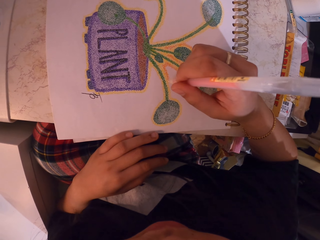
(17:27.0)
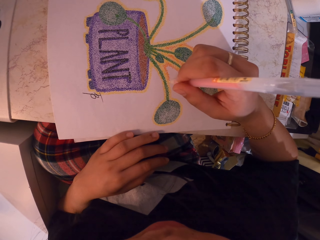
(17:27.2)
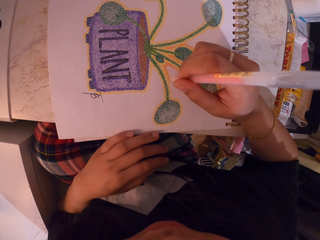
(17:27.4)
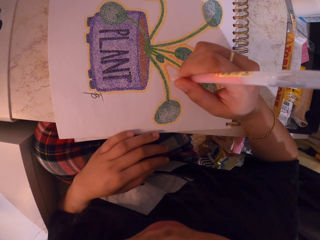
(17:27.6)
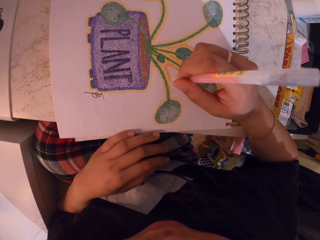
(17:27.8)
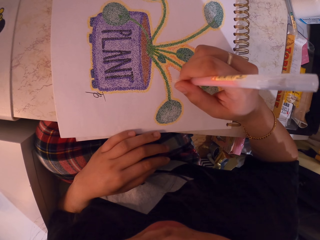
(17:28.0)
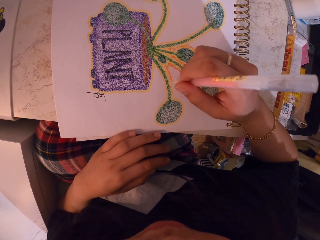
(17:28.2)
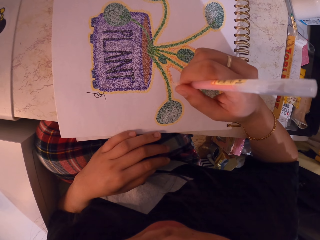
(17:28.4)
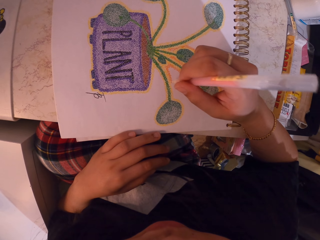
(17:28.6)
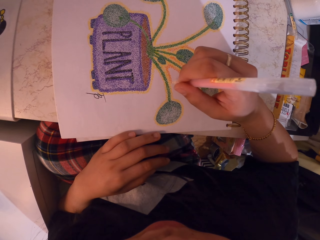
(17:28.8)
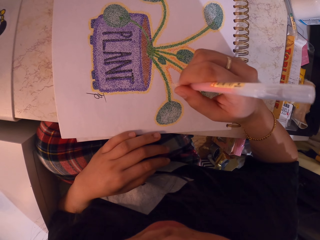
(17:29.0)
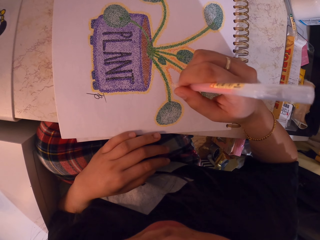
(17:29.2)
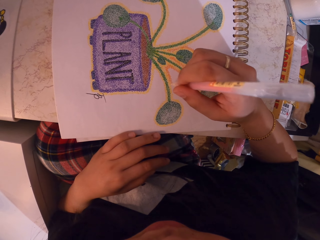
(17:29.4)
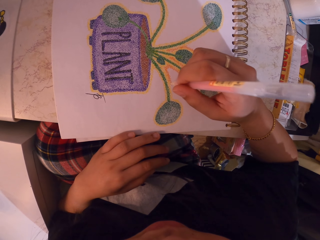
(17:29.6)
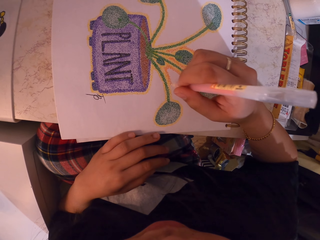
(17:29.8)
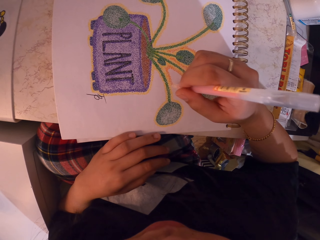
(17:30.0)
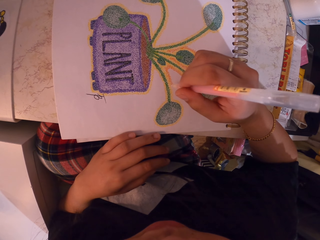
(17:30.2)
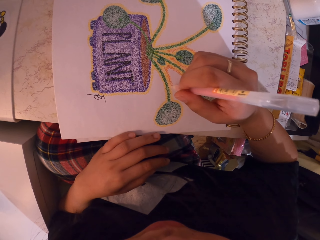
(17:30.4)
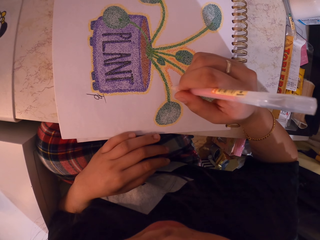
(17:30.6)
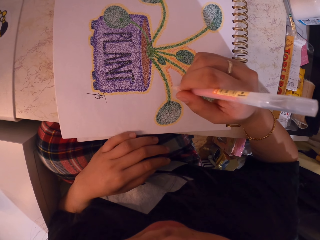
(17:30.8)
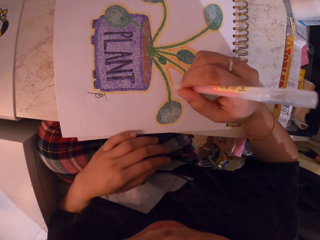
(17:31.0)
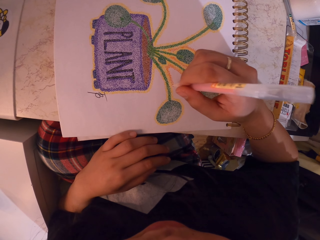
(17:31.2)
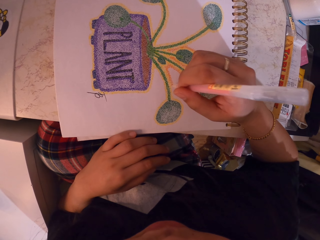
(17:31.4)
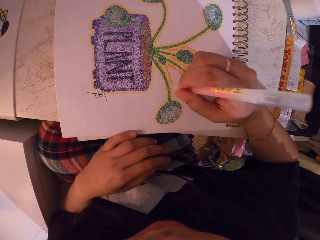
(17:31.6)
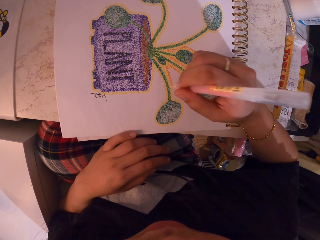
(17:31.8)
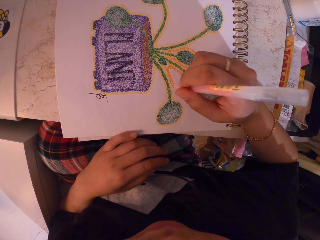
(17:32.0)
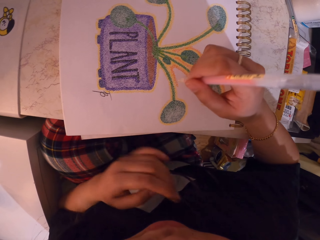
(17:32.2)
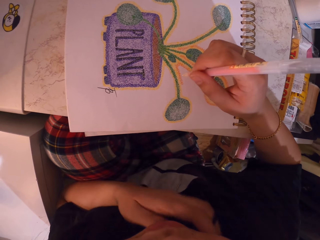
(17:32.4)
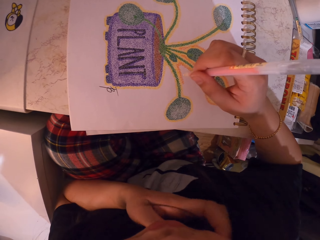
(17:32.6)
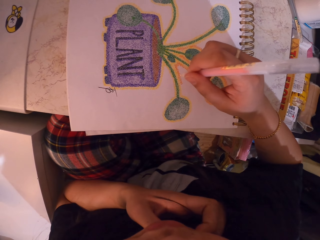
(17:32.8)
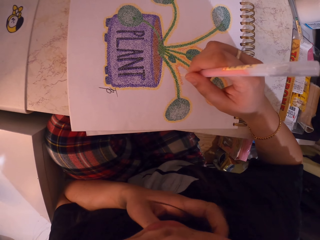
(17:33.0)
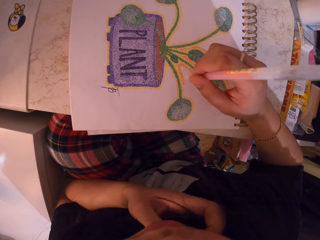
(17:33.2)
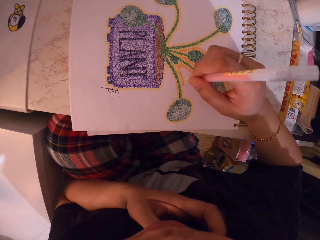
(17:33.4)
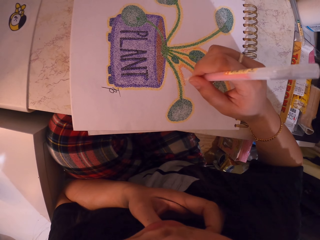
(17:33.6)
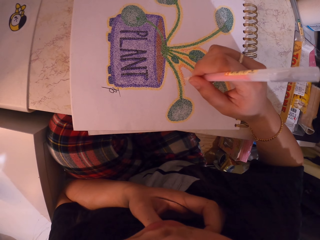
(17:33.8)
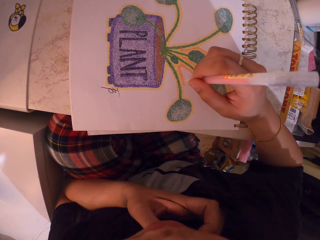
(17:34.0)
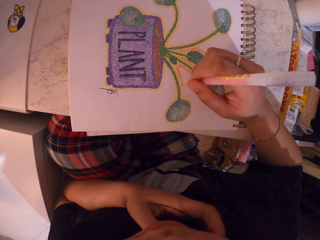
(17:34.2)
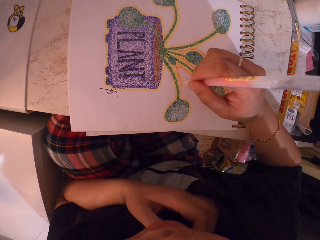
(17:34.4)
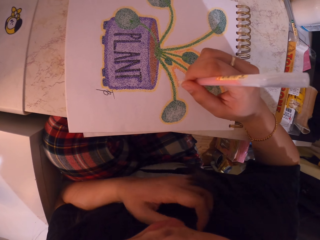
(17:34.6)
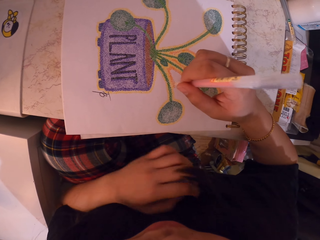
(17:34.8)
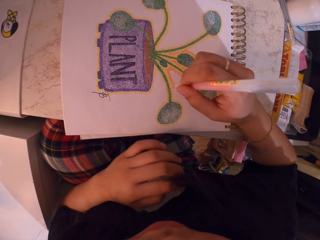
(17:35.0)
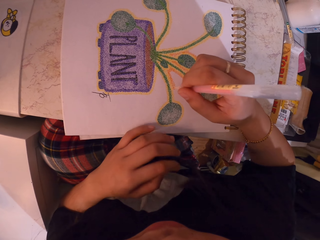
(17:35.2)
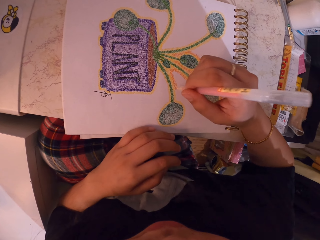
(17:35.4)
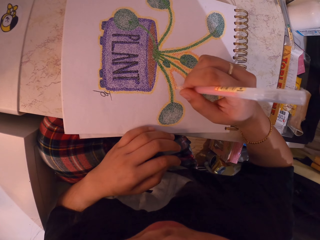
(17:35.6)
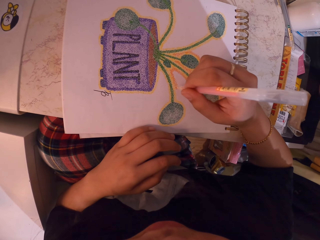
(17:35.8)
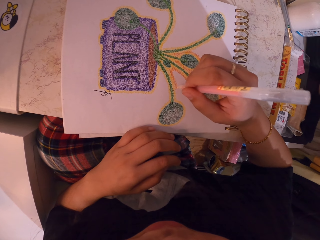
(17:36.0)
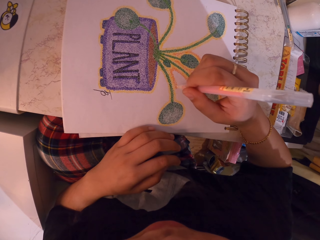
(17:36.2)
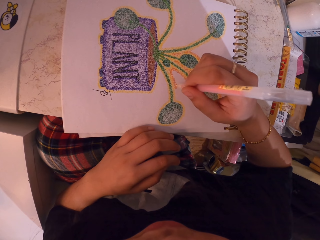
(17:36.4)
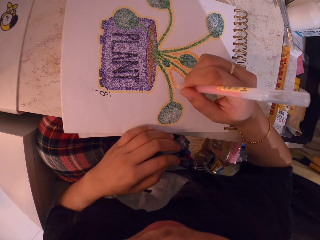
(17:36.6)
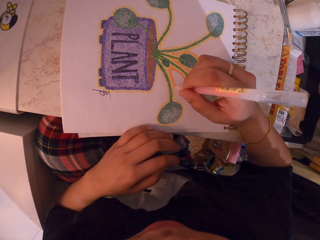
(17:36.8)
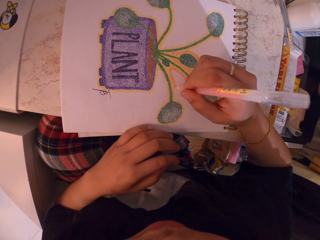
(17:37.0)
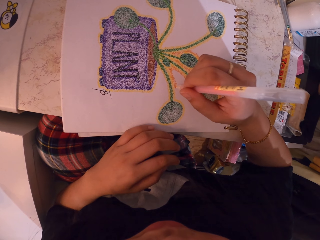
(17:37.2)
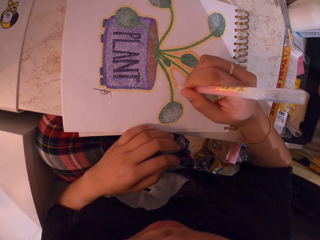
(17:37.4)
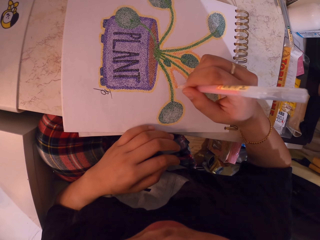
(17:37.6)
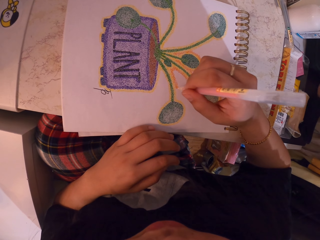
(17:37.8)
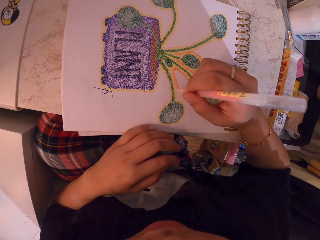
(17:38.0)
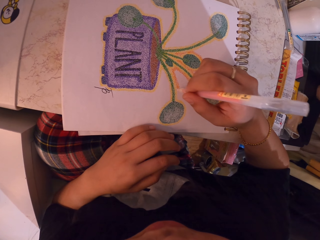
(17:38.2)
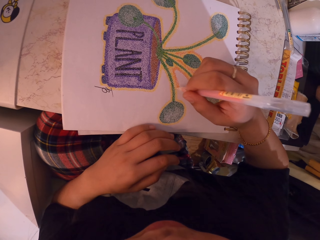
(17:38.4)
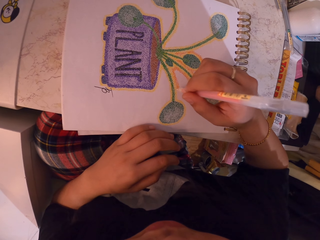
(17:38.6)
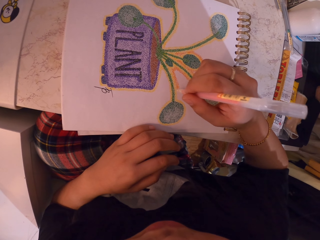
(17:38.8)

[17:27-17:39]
The camera wearer scratches the face. They place the left hand on the book.

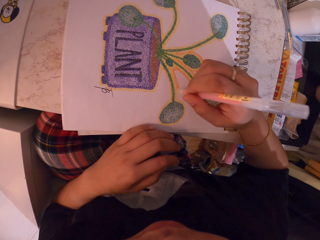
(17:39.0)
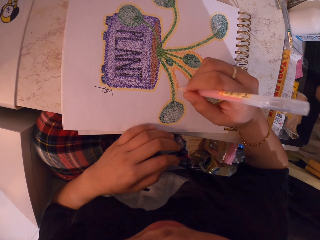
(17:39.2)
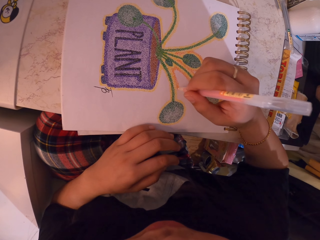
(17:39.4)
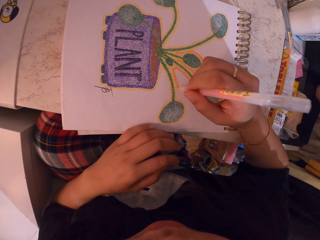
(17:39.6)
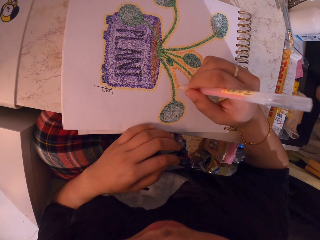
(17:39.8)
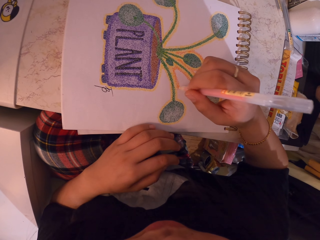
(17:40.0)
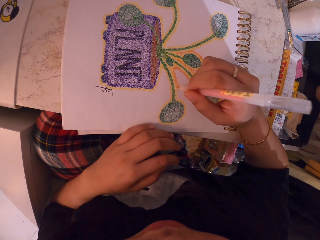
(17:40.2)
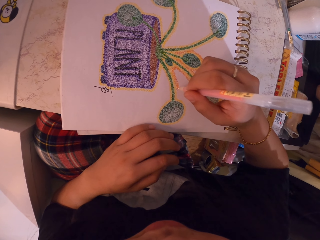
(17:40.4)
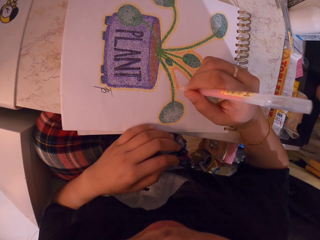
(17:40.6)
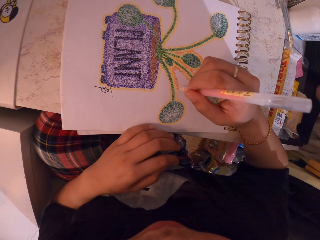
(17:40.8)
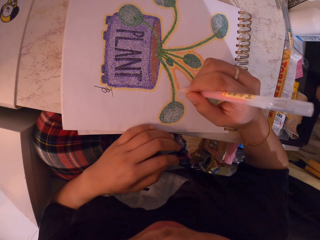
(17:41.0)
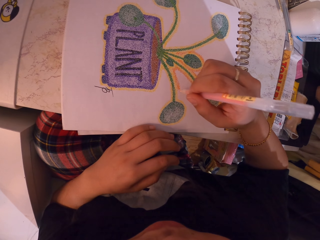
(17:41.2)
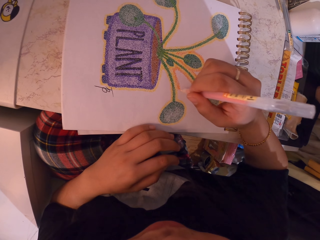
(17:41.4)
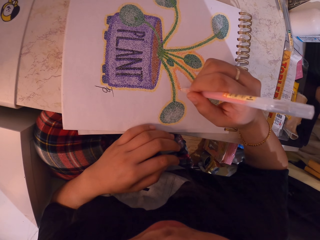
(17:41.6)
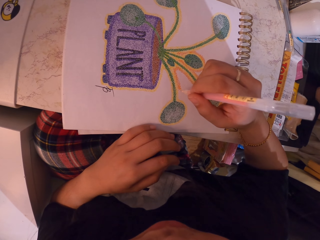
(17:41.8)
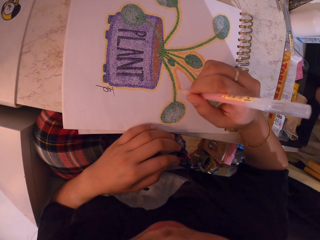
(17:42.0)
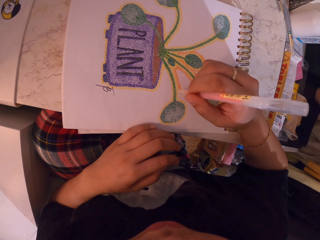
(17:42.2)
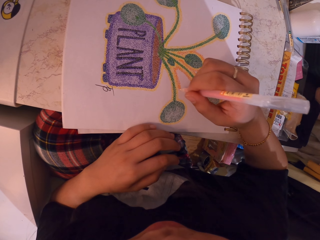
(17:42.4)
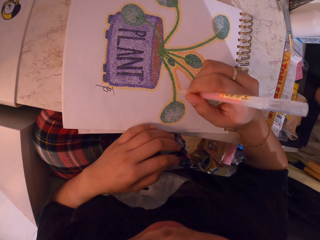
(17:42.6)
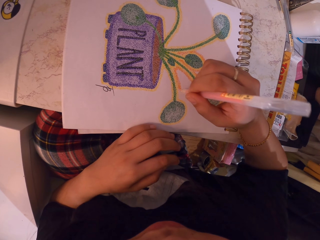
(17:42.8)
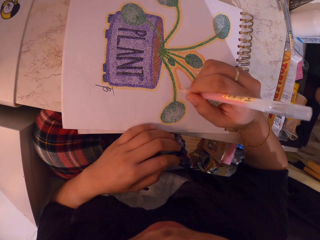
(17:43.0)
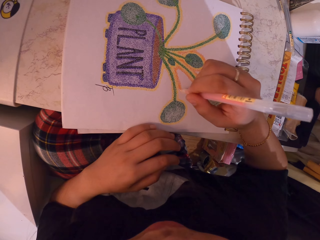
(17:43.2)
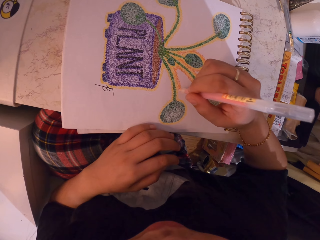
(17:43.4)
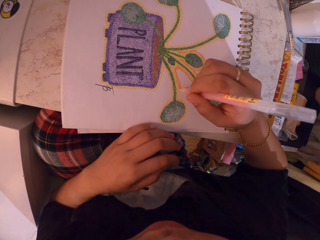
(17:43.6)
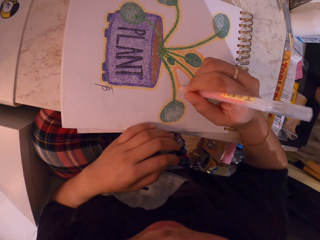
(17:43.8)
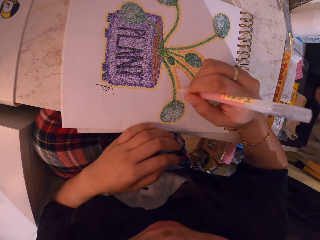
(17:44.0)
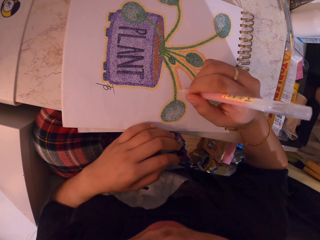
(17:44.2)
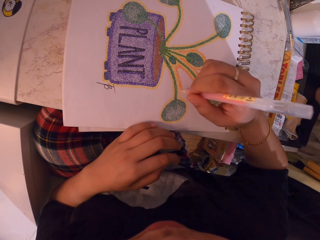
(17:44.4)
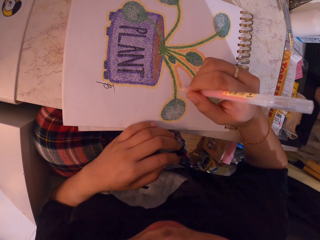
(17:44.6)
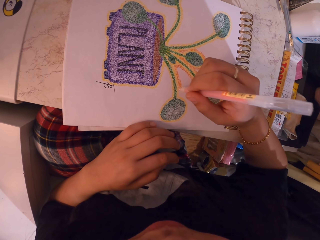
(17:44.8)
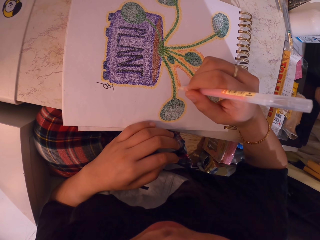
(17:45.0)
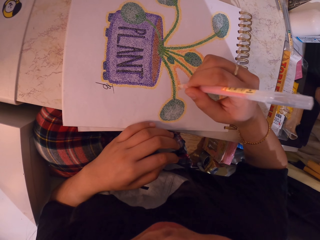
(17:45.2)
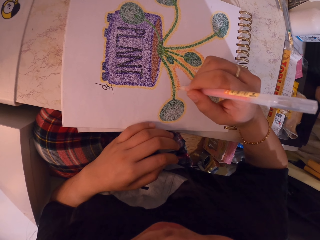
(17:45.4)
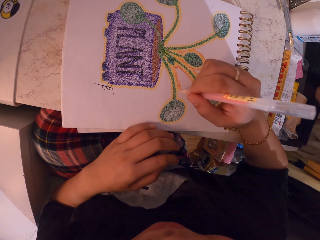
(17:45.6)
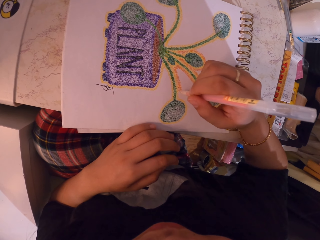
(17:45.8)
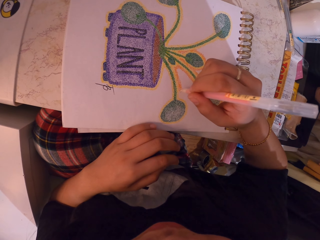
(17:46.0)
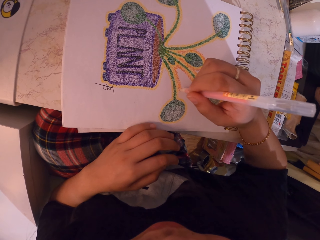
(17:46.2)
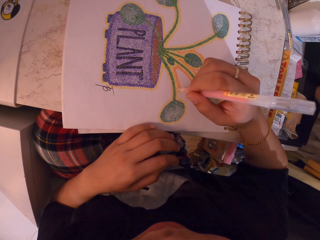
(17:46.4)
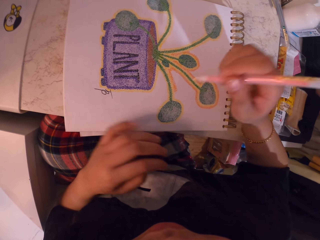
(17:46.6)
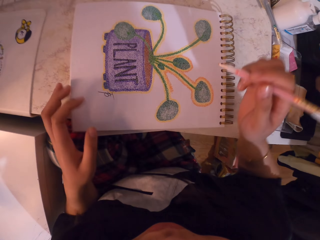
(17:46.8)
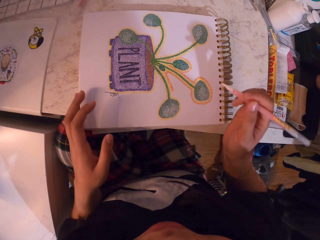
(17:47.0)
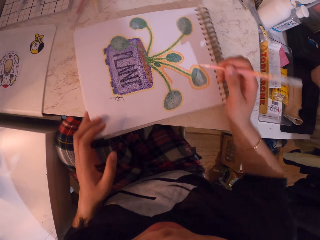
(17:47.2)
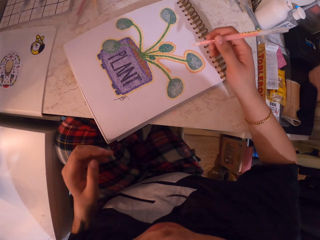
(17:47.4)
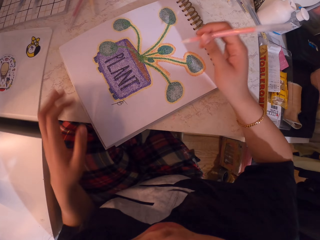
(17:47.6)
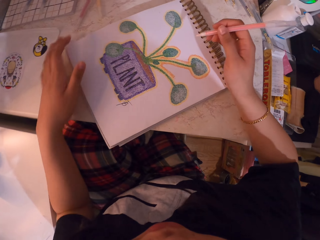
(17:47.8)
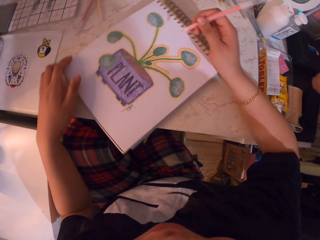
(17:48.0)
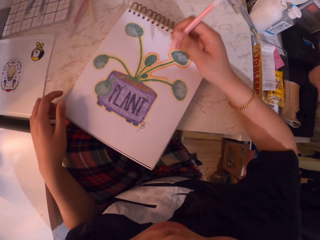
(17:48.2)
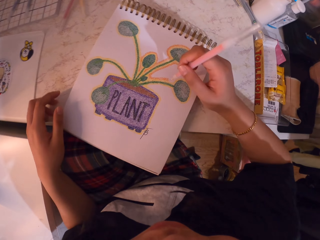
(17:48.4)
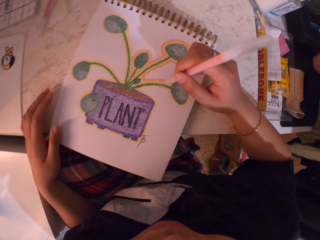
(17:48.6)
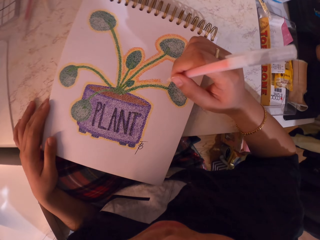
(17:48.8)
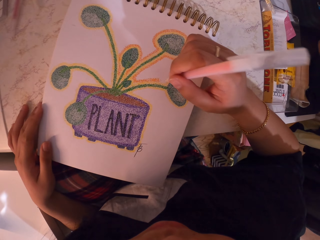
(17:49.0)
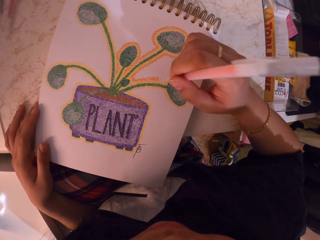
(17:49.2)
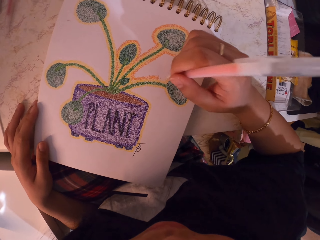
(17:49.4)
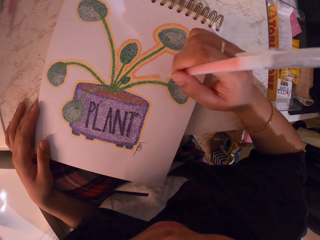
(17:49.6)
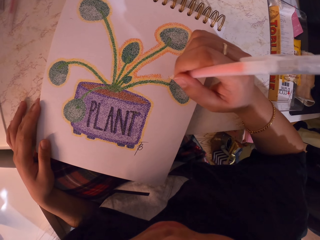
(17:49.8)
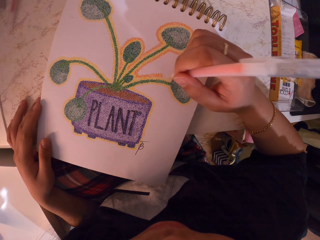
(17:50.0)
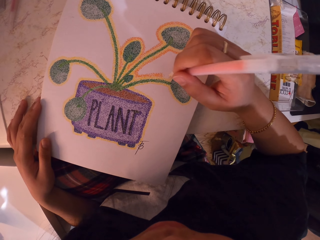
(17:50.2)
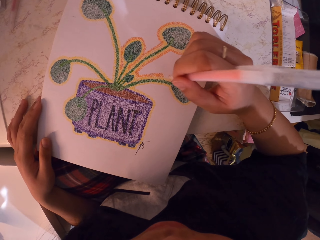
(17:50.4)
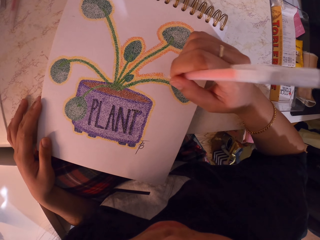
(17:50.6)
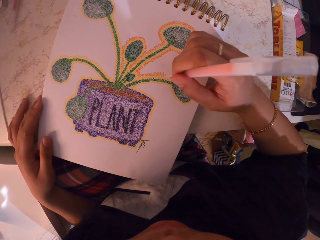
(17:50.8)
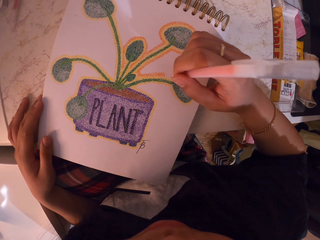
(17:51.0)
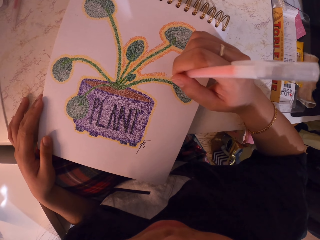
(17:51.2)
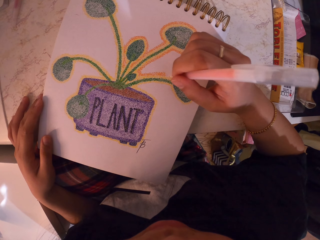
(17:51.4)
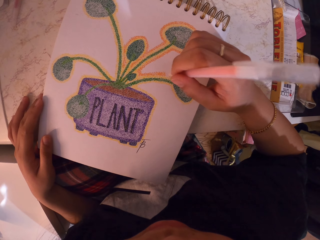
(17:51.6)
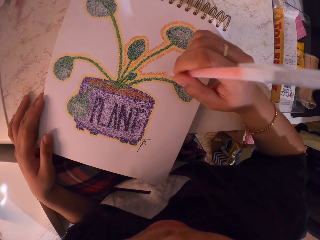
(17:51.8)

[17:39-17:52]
The camera wearer adjusts the book on the table. They rotate the notebook. They decorate a drawing with a decorating pen. They paint the drawing on the notebook.
